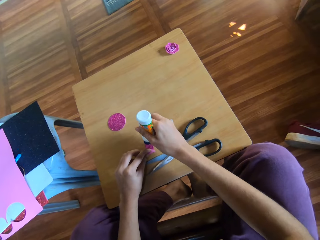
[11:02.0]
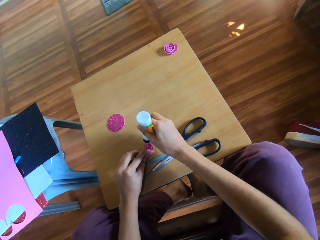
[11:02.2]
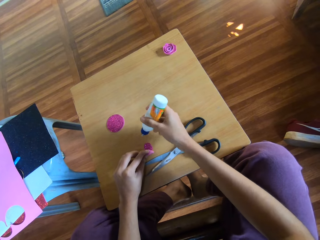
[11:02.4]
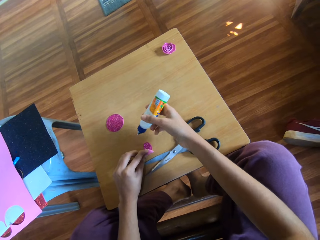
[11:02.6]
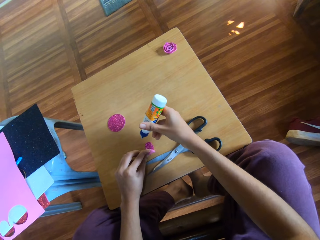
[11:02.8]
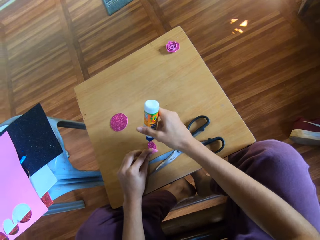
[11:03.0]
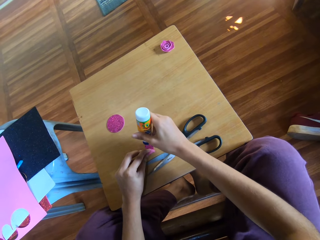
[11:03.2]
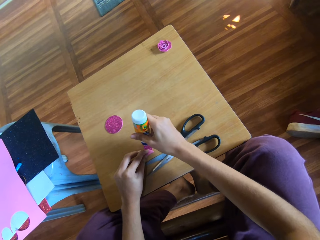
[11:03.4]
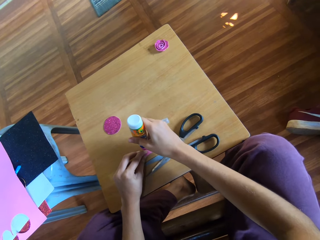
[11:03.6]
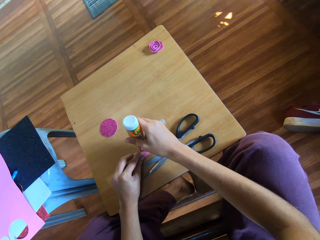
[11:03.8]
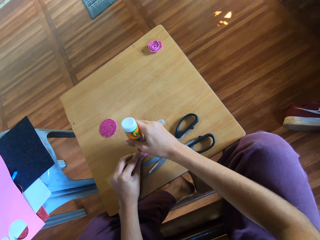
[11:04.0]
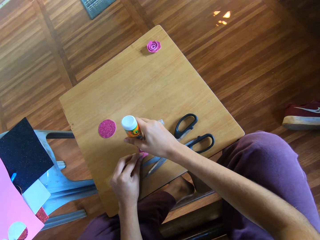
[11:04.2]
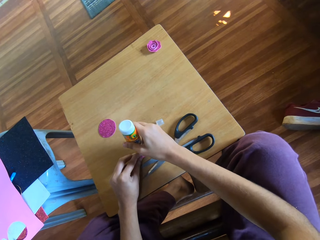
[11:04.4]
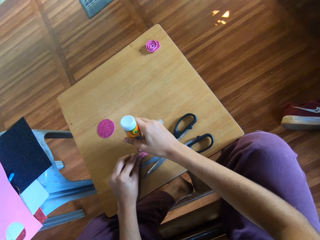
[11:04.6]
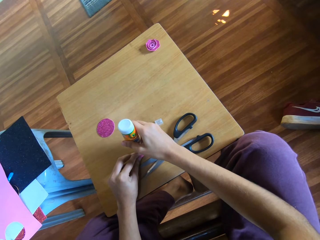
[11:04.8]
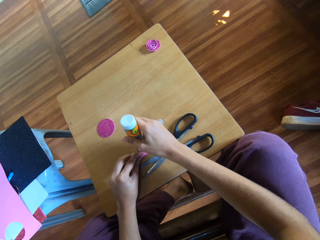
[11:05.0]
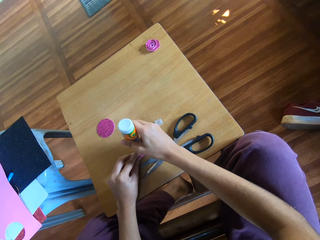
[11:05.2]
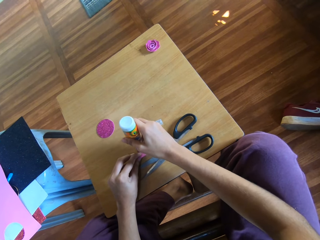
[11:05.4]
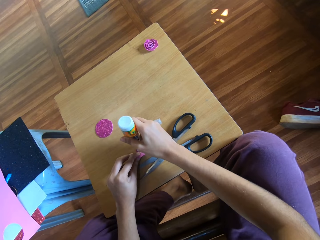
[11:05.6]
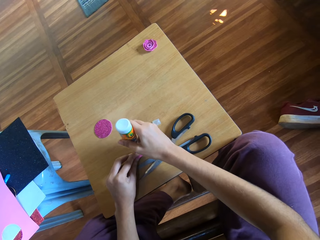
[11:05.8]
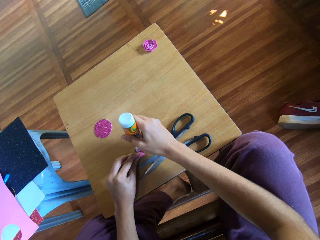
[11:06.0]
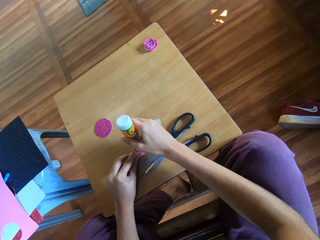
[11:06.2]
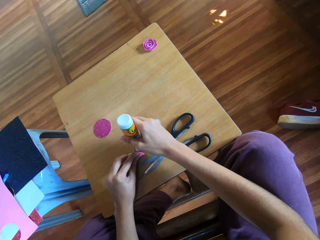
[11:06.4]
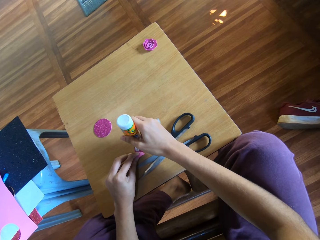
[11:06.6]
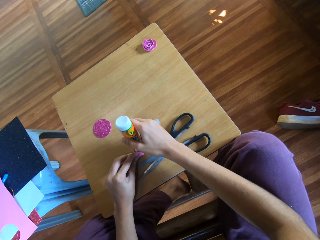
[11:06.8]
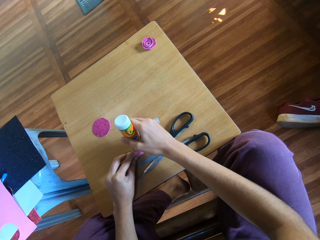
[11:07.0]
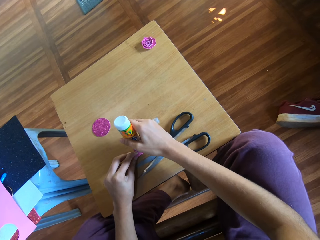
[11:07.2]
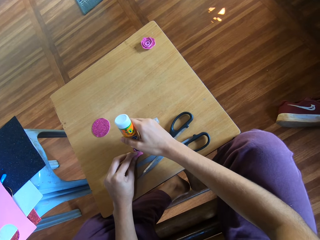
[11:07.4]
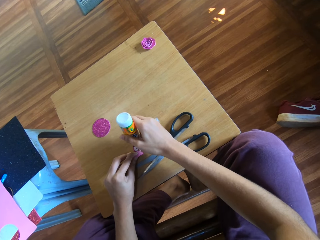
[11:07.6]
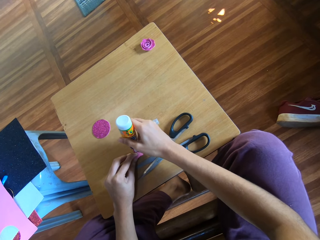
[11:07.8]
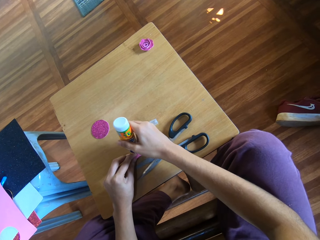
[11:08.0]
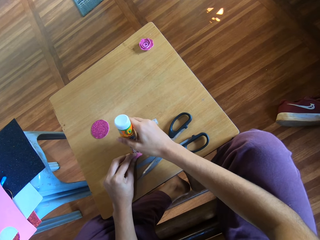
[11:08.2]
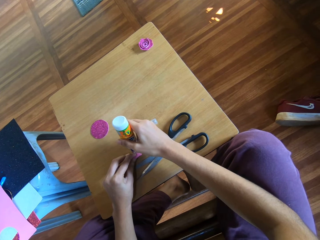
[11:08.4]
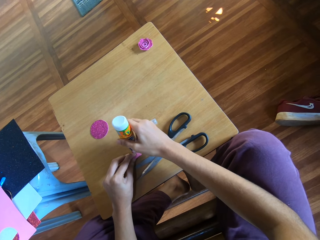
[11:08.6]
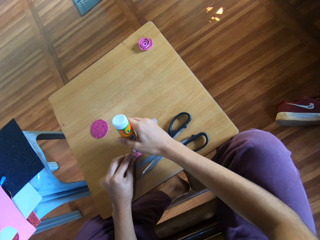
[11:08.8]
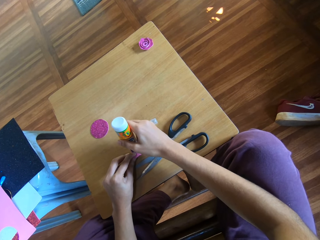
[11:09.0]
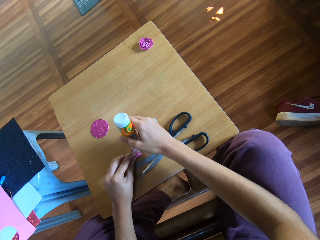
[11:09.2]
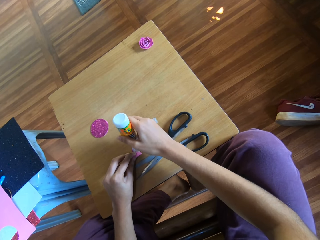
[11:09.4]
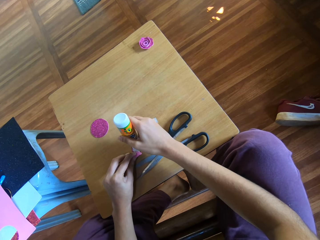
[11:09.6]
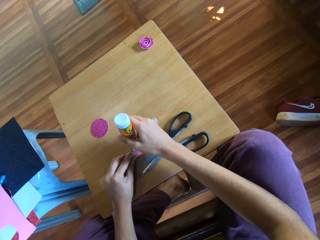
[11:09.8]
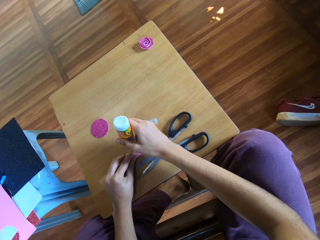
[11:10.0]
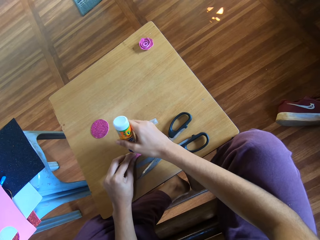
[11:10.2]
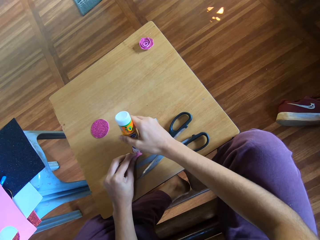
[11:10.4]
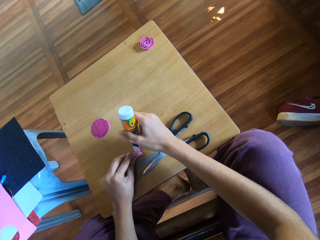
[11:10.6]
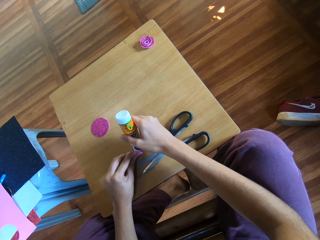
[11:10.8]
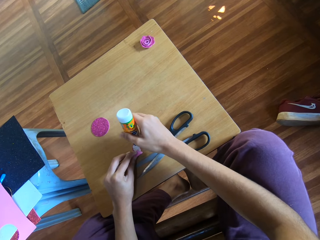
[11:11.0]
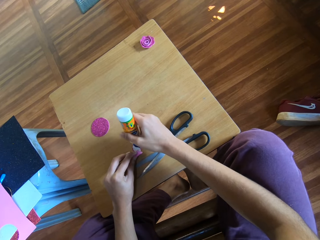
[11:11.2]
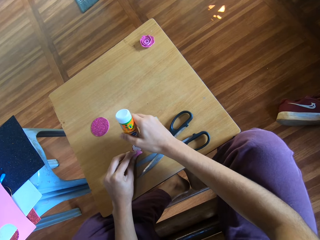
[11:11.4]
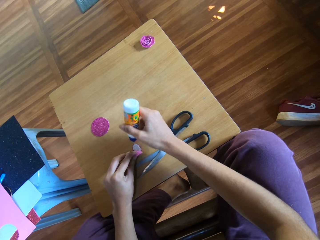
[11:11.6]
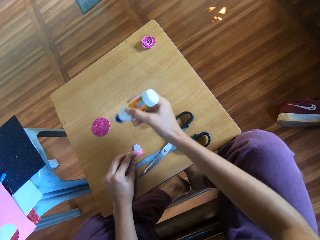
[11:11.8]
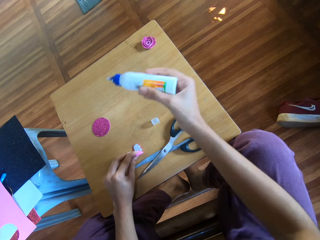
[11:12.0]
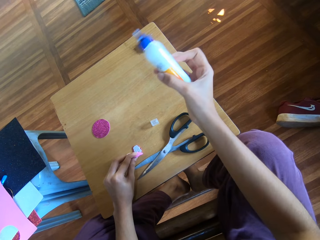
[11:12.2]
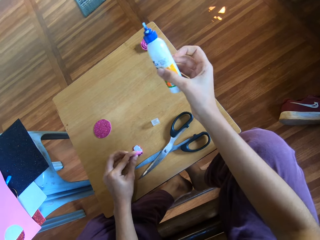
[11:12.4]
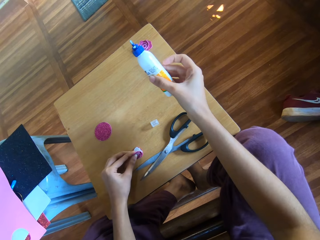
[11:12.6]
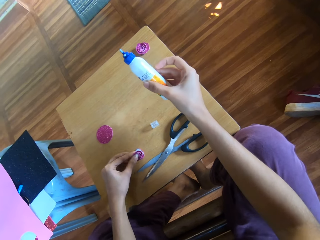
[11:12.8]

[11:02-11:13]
The camera wearer applies the glue on the craft paper.

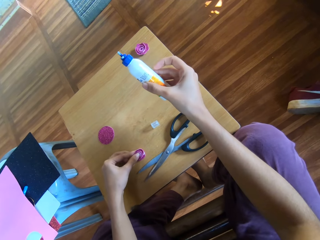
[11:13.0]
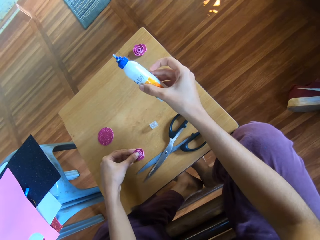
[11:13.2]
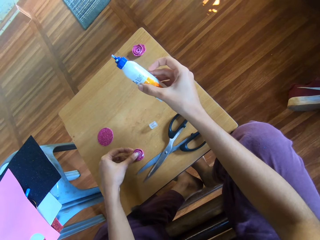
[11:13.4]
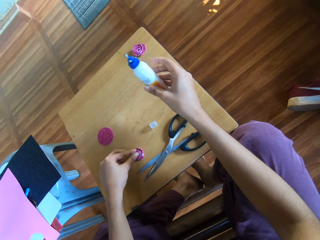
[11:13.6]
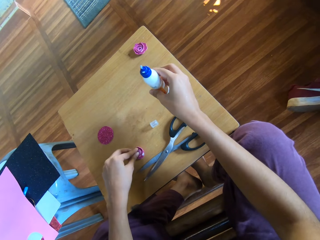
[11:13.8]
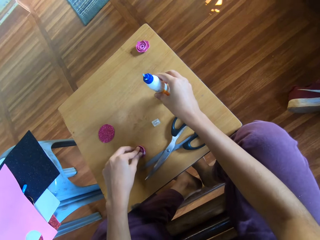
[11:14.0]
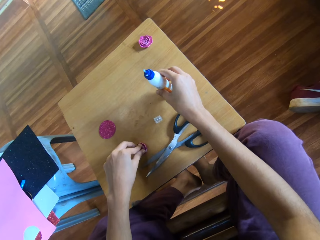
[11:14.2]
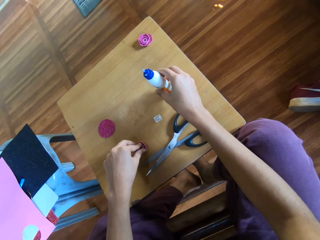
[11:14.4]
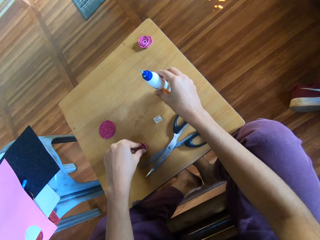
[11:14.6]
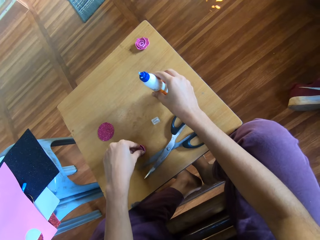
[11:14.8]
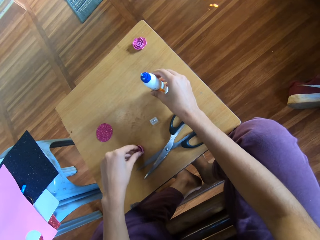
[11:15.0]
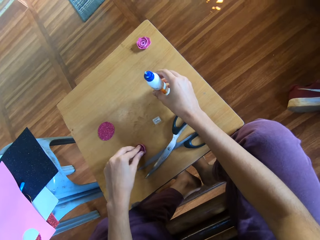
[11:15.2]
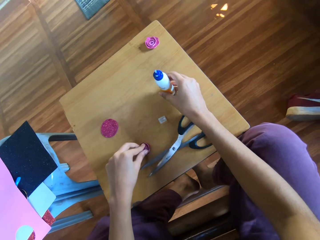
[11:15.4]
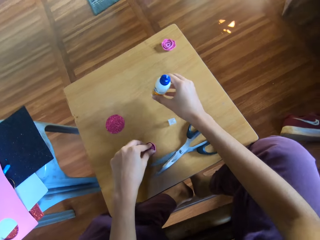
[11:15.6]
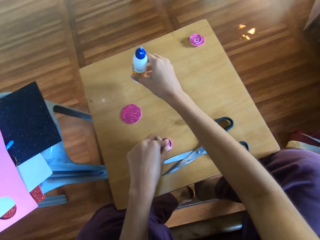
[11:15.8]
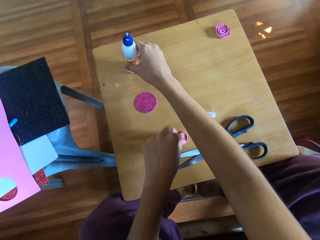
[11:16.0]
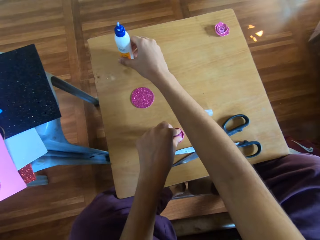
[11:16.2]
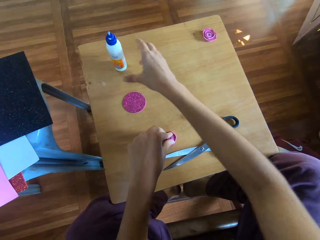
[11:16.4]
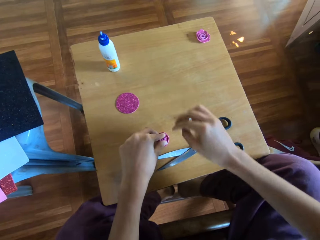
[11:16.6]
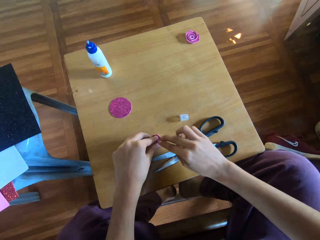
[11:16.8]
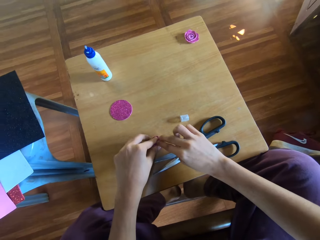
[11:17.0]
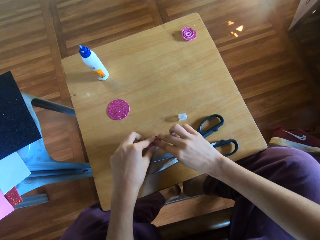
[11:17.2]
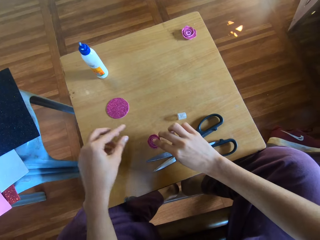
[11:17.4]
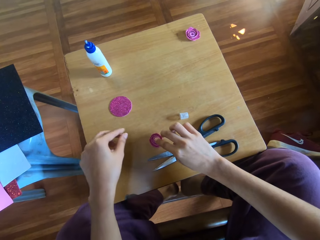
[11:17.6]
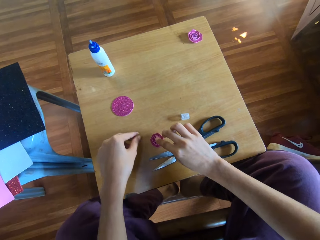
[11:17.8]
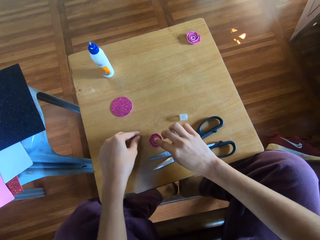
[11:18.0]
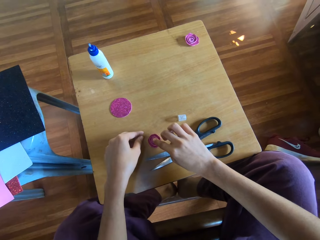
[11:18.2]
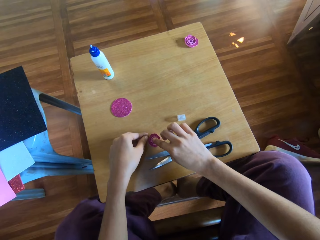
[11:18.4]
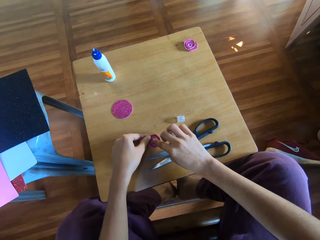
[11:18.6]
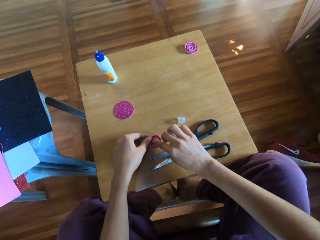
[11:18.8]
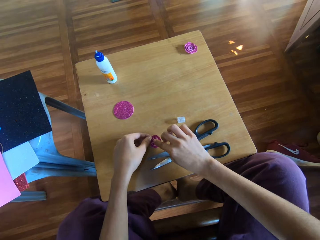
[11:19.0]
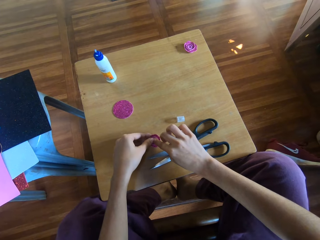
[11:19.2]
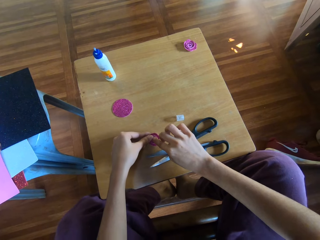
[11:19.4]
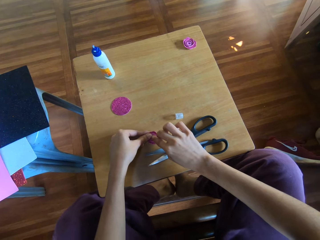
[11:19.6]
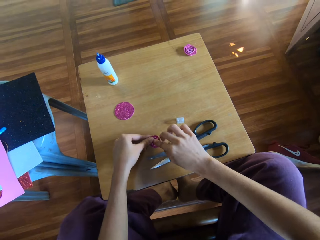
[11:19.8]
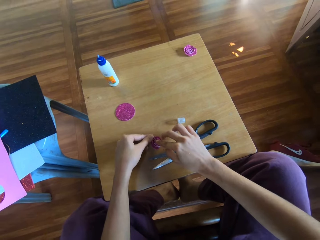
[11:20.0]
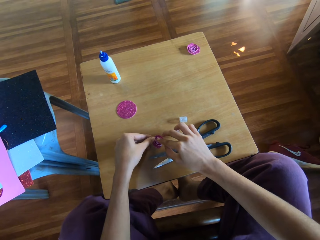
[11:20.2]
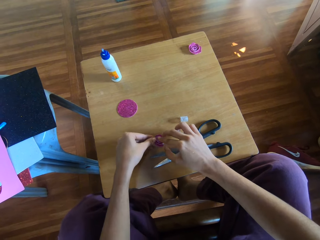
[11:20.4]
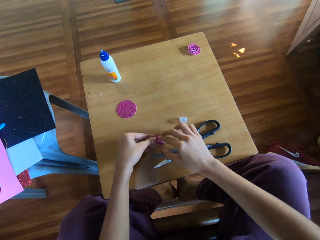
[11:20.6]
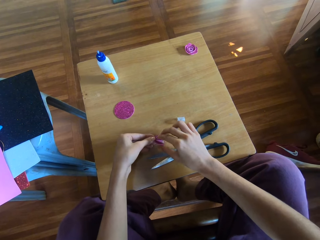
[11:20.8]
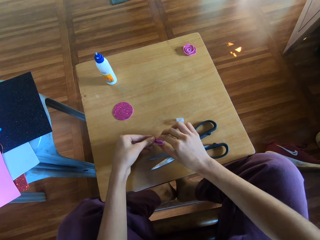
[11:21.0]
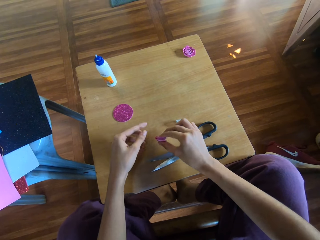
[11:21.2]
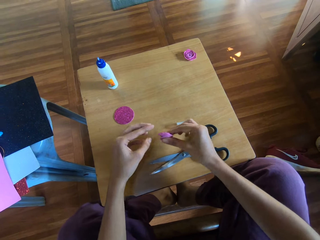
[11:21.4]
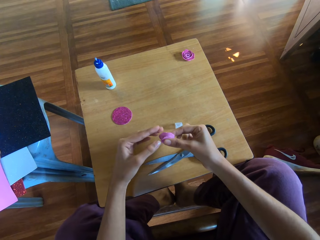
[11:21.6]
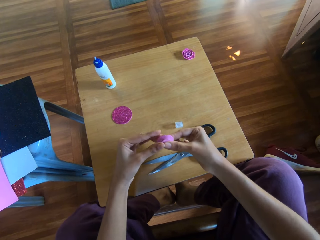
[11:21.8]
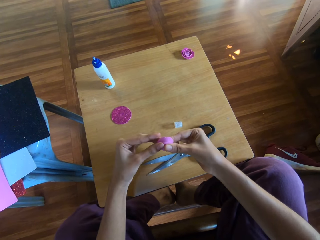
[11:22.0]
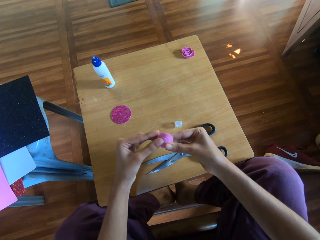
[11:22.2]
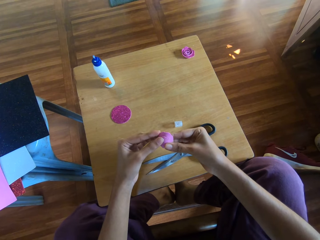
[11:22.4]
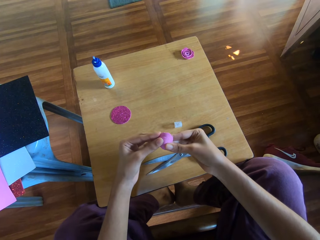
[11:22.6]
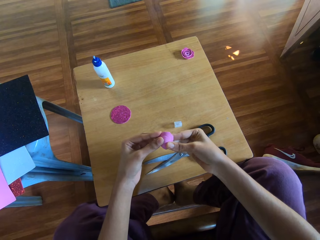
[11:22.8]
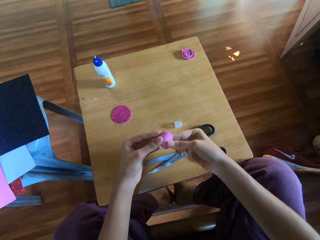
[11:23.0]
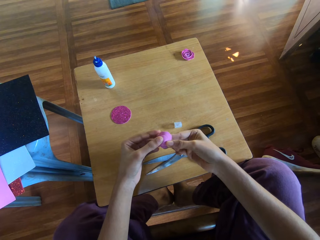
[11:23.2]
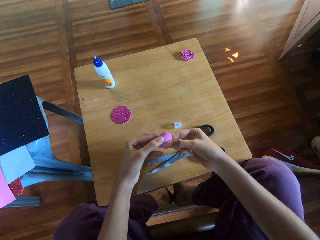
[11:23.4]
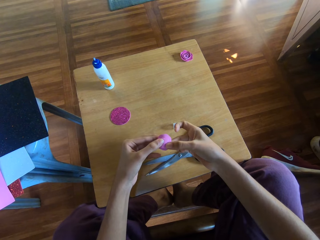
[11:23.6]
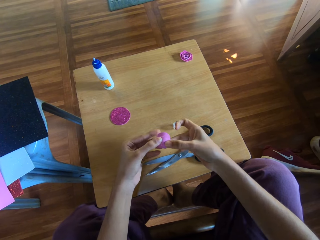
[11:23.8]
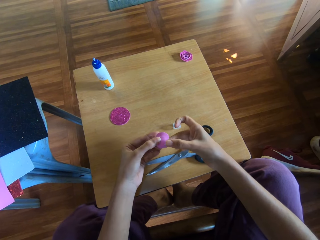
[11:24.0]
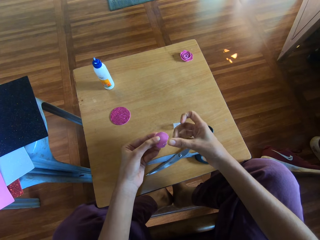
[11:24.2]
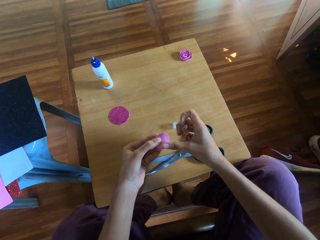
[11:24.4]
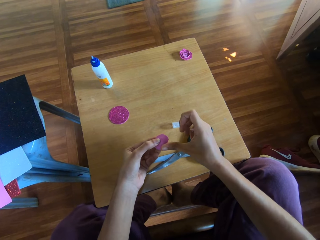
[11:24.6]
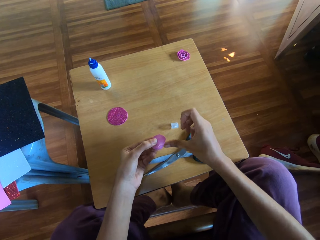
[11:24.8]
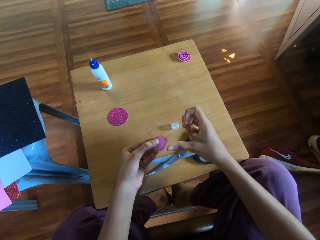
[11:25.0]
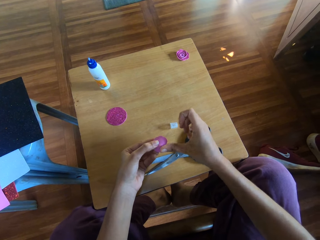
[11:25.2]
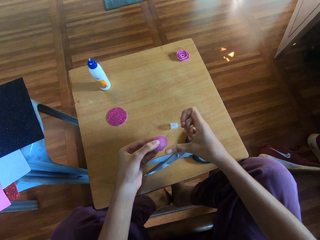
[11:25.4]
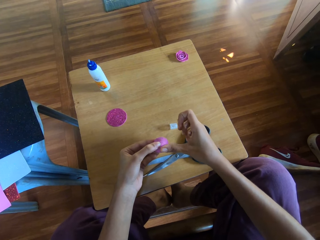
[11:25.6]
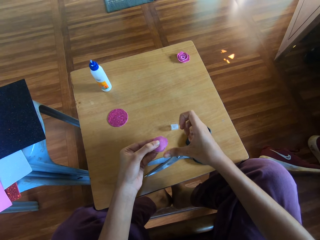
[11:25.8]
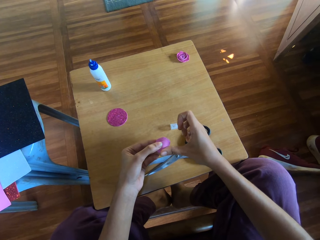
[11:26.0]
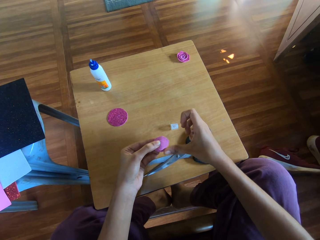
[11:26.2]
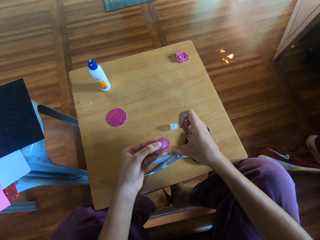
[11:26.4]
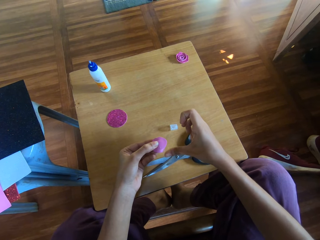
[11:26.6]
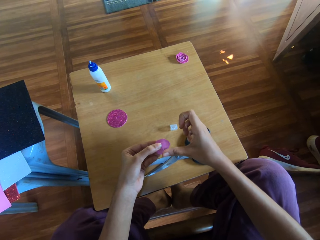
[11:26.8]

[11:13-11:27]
The camera wearer holds the glue bottle. They drop the bottle of glue on the table. They press the piece of rolled glitter paper together with both hands. They hold the crafted paper on both hands.
